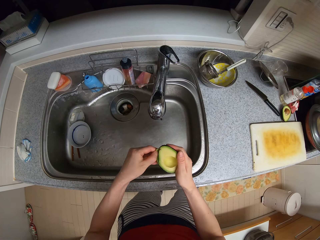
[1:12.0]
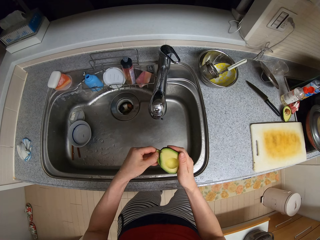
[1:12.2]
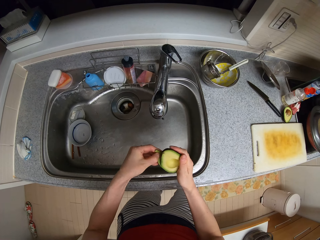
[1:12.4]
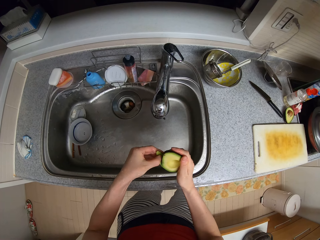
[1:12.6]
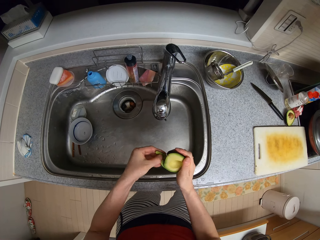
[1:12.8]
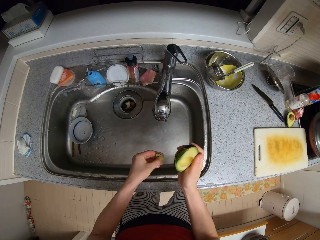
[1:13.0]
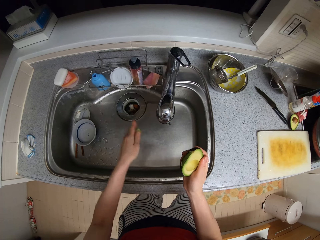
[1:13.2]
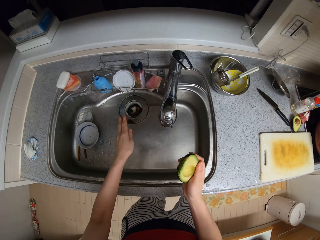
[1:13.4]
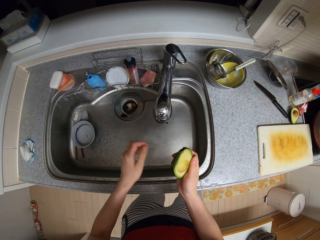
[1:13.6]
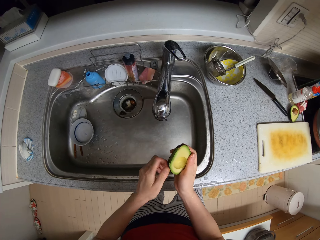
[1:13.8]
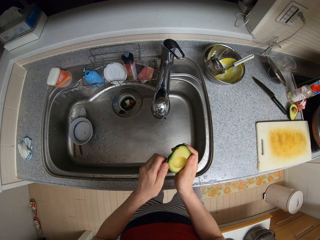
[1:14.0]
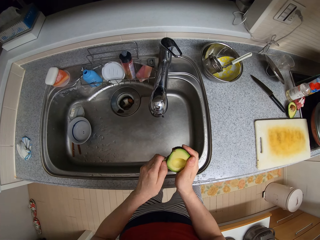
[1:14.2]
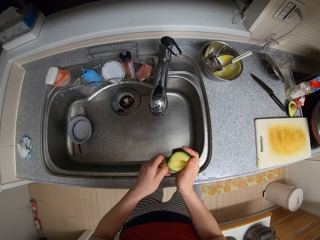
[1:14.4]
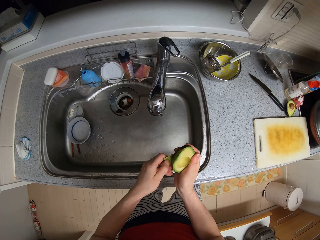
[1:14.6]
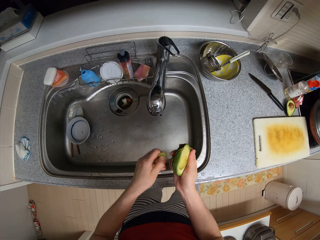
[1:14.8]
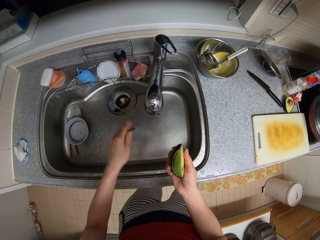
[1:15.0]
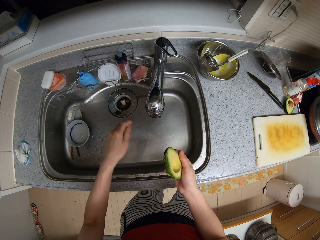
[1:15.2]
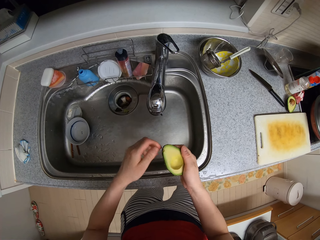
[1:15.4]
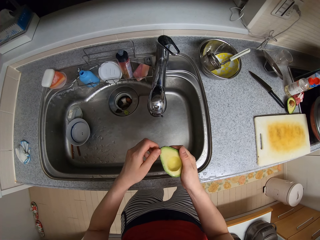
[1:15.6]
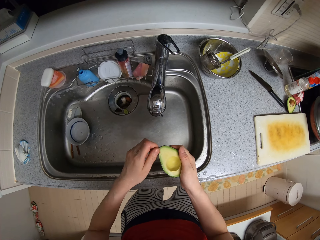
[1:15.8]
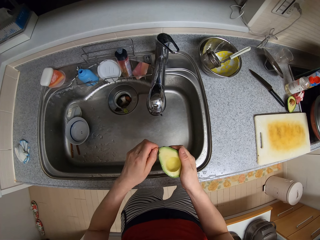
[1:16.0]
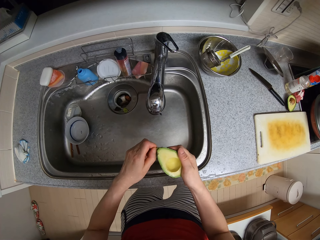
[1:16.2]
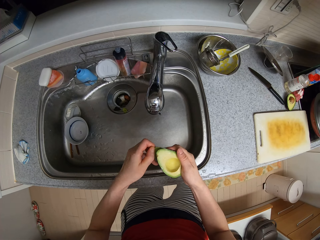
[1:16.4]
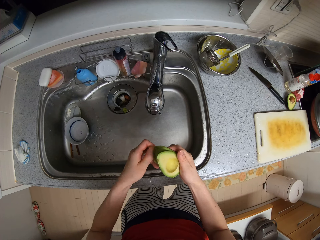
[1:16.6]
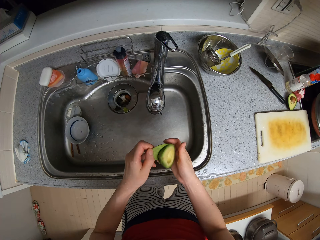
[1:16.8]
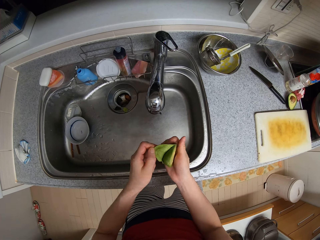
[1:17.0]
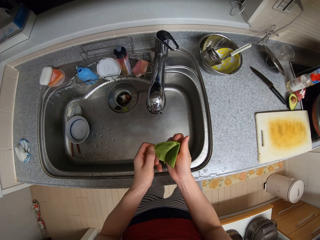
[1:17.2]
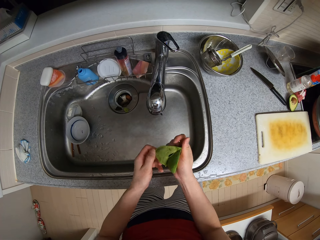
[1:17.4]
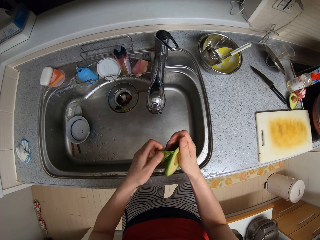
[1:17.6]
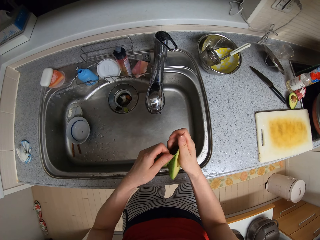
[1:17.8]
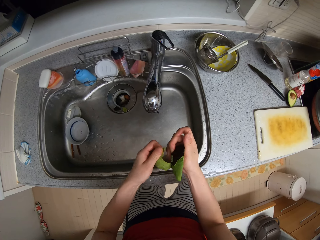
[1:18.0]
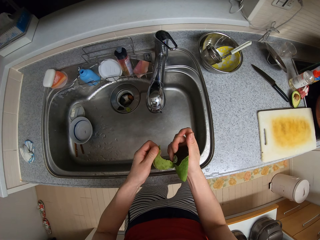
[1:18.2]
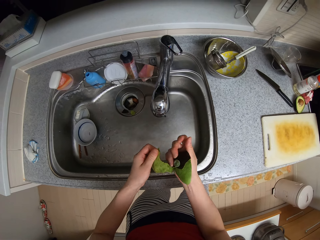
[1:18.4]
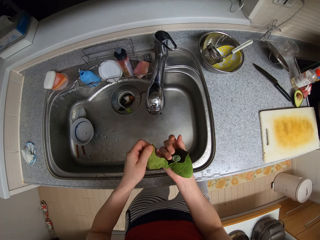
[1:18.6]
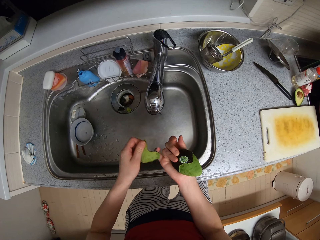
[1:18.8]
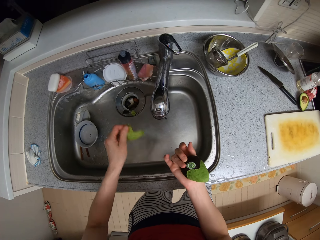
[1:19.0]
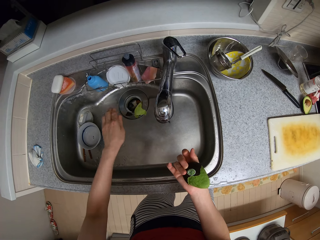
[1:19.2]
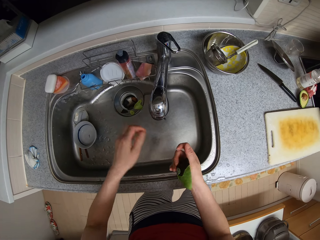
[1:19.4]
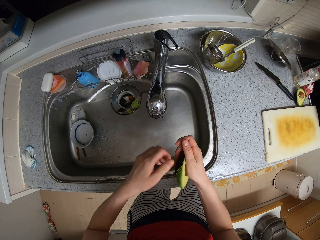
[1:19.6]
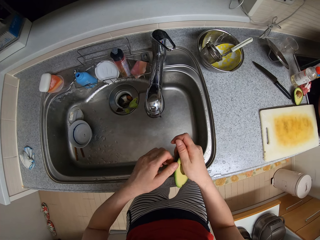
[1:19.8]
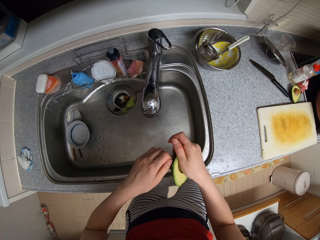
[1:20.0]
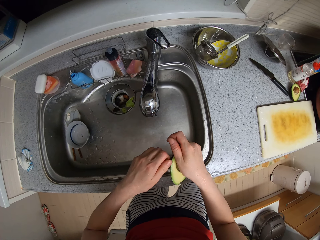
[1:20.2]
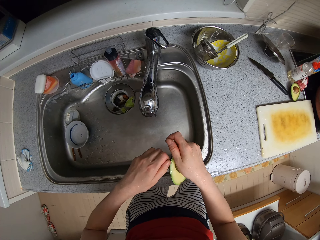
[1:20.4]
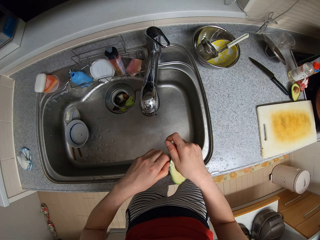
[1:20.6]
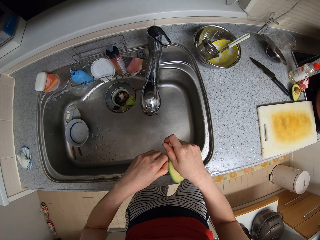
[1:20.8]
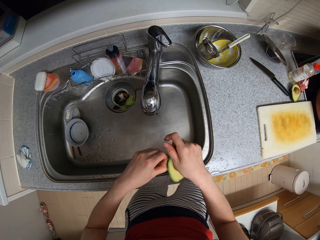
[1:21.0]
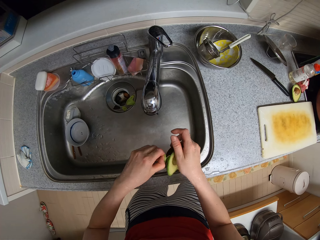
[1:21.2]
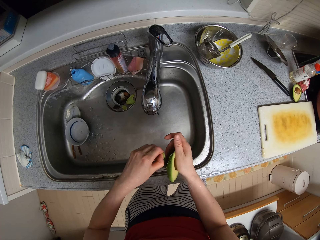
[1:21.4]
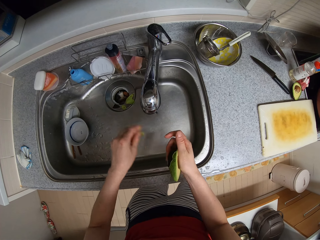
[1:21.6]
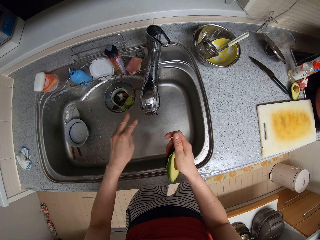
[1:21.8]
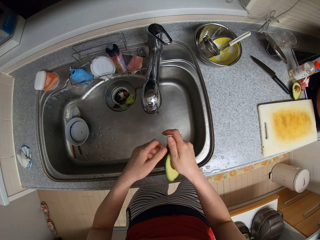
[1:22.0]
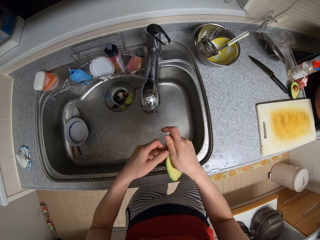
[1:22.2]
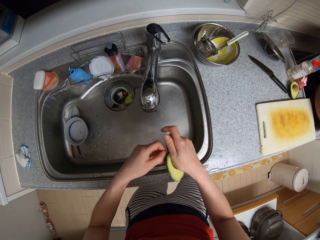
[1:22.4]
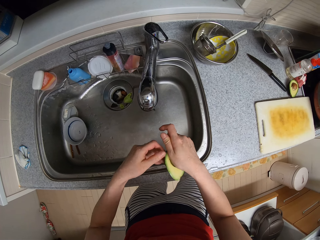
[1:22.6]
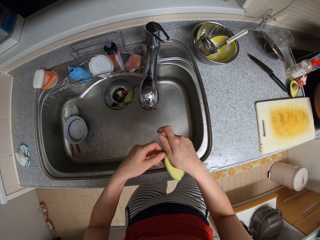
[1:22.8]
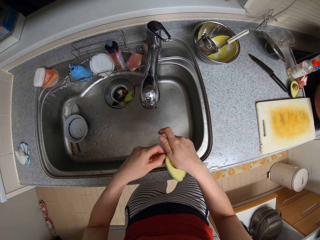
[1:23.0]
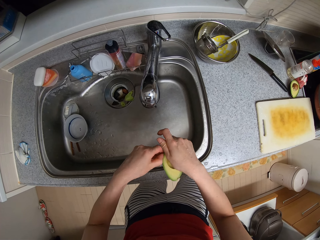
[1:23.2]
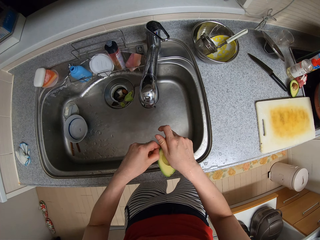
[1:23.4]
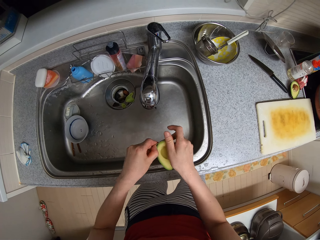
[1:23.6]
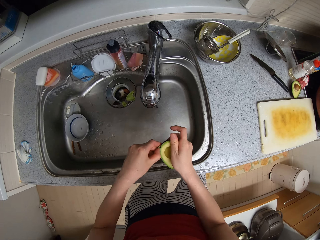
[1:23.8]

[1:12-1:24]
The camera wearer peels the avocado. They put the avocado covers in the dish. They turn the avocado.

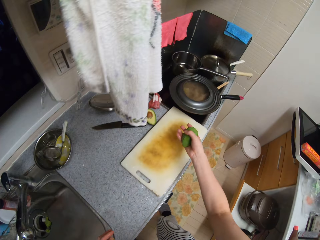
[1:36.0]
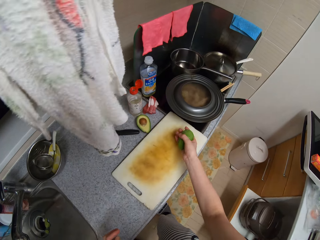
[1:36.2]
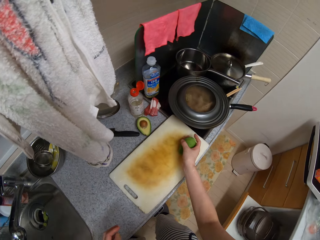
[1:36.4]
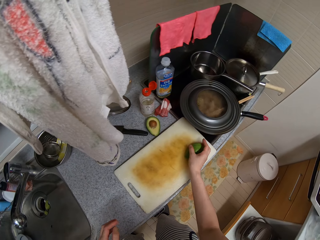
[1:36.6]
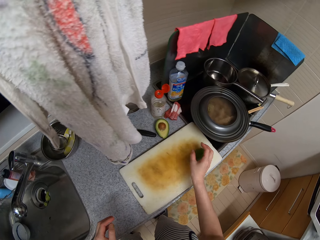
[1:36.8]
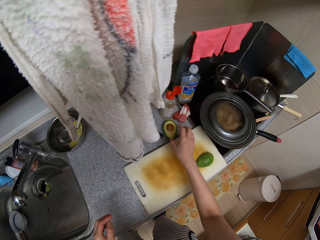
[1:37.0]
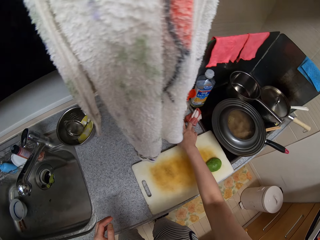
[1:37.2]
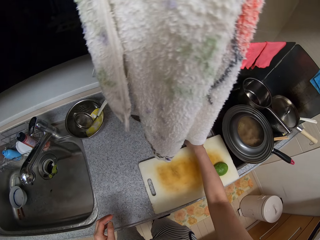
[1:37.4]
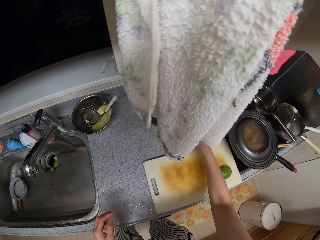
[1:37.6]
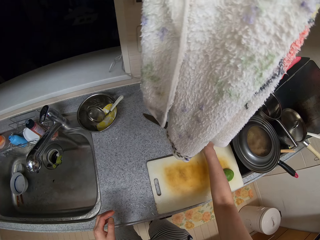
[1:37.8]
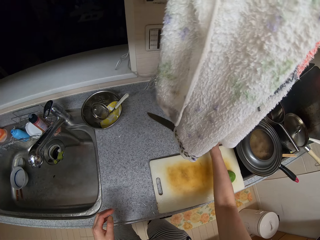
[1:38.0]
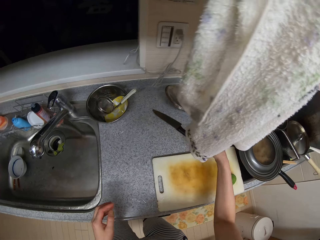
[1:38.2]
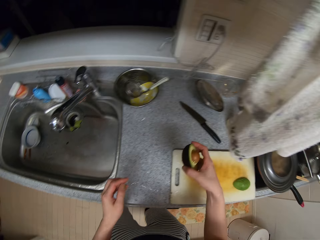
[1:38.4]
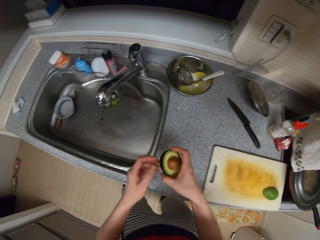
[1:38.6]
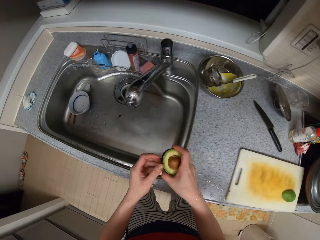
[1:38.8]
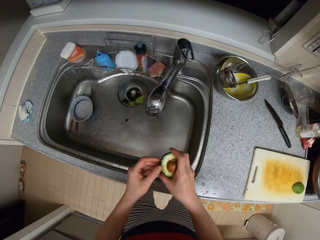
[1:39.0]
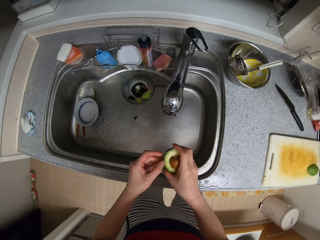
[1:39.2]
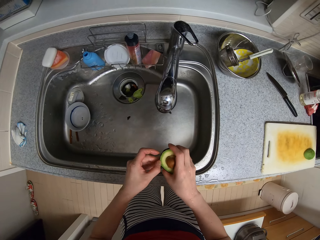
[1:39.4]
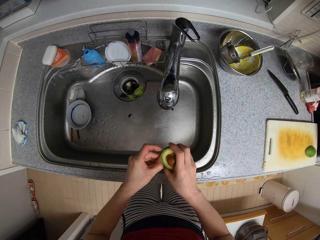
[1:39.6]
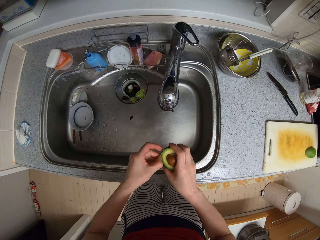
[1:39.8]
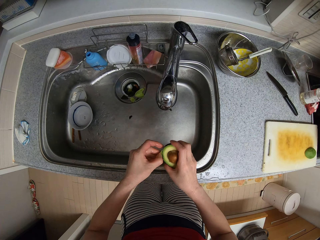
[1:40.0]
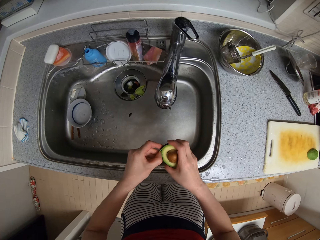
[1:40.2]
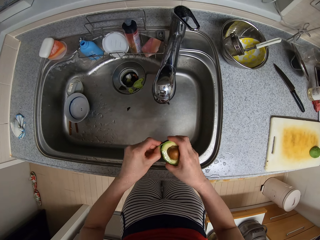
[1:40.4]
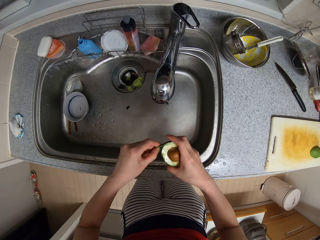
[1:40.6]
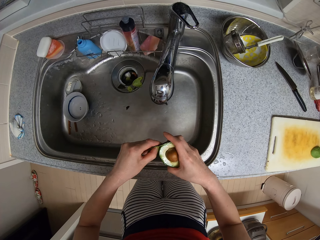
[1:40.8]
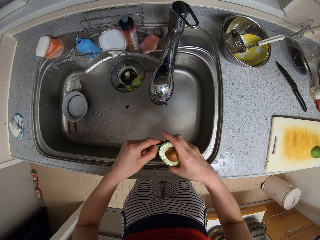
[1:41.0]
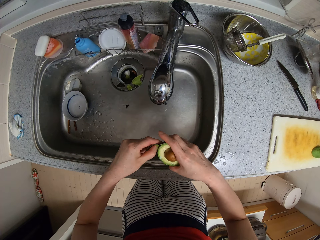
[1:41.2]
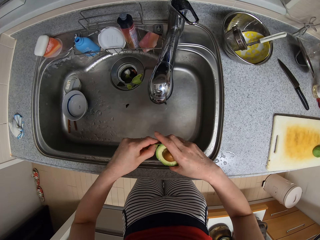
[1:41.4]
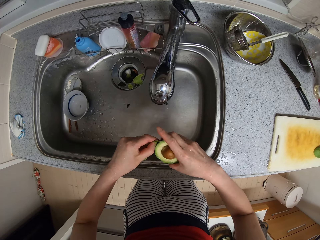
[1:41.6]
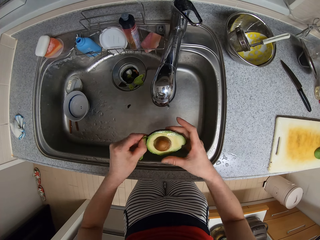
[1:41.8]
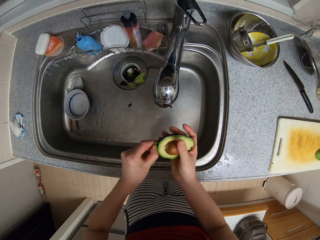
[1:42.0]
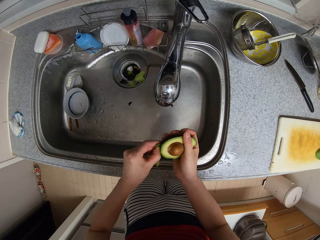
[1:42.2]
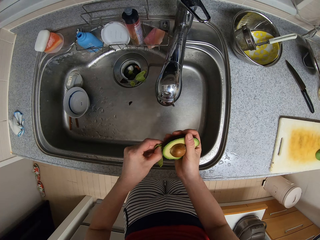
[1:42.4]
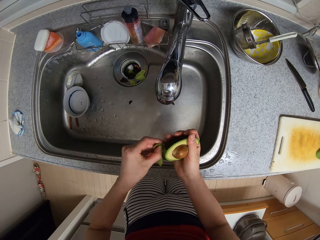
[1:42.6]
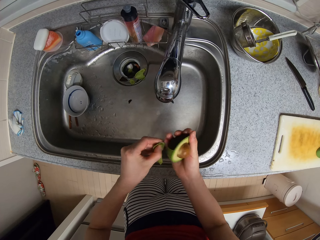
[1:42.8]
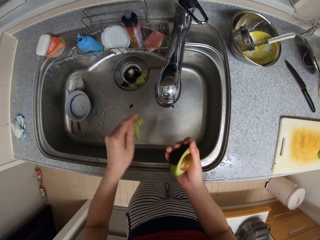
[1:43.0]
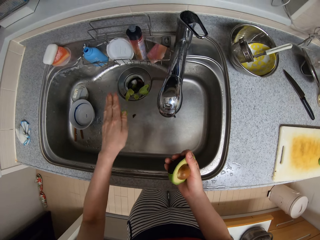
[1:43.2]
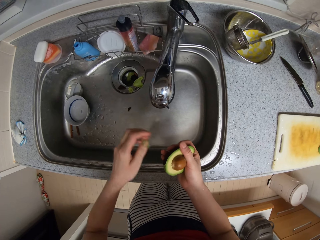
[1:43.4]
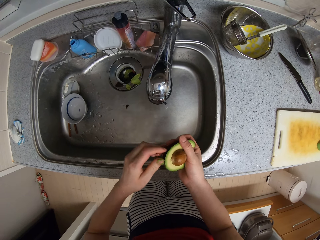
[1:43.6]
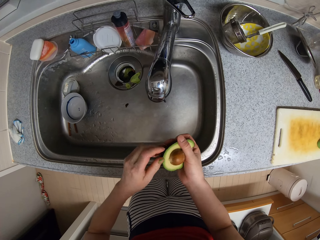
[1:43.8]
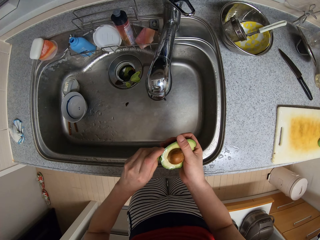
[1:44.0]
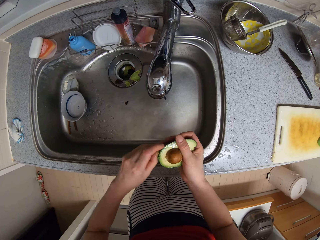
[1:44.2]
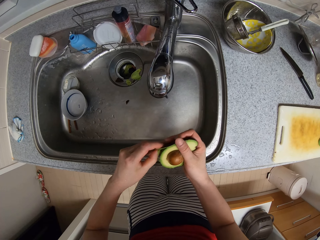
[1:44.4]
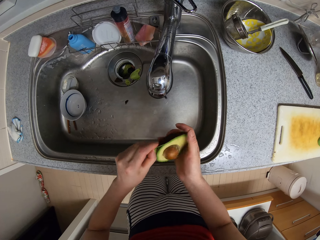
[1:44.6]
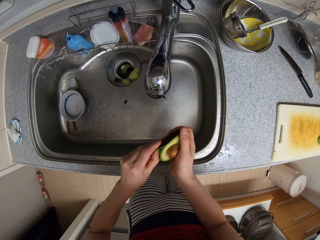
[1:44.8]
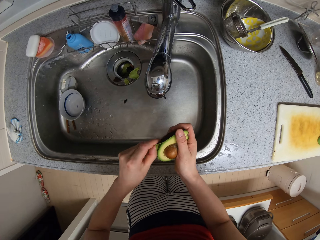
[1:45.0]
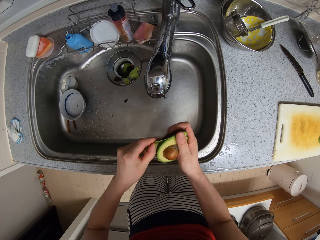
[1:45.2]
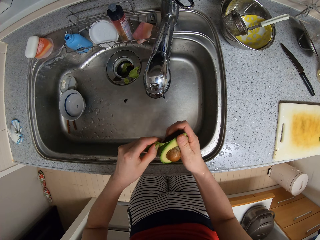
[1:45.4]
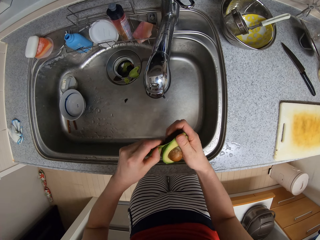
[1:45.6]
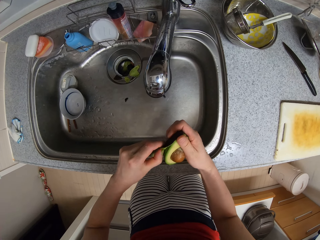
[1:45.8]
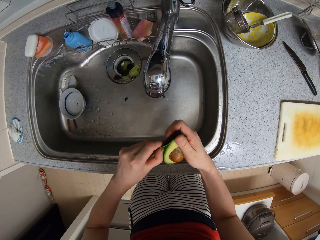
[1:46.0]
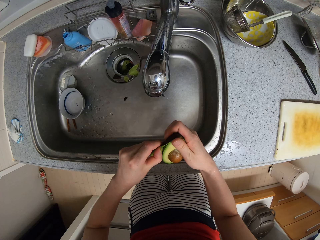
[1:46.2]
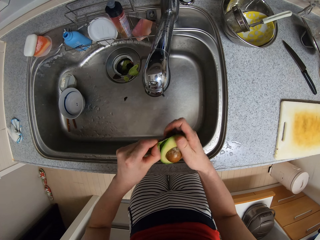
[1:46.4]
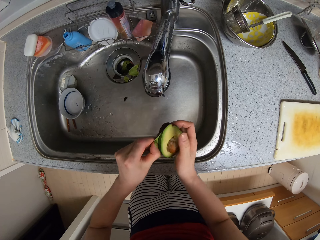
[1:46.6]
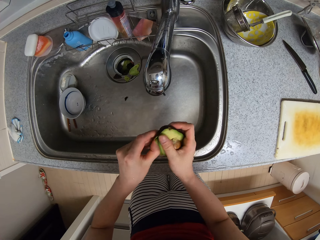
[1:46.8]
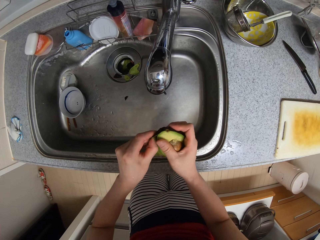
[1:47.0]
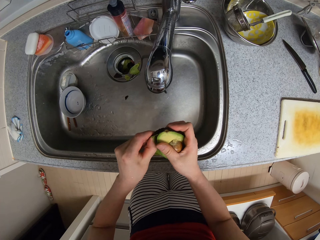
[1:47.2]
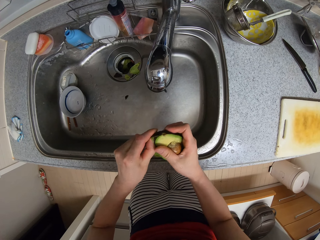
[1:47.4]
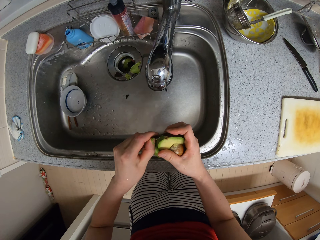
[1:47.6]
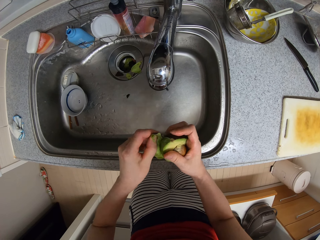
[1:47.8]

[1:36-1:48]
The camera wearer drops the avocado on the chopping board. They pick up the avocado with seed in it. They peel it as they place the covers in the dish.
